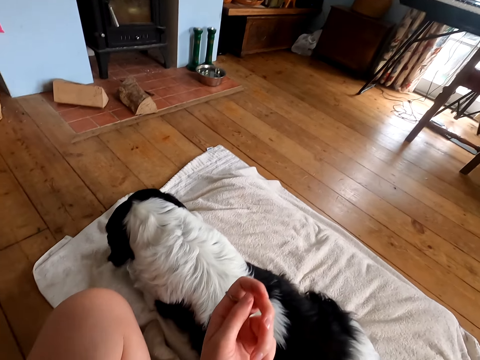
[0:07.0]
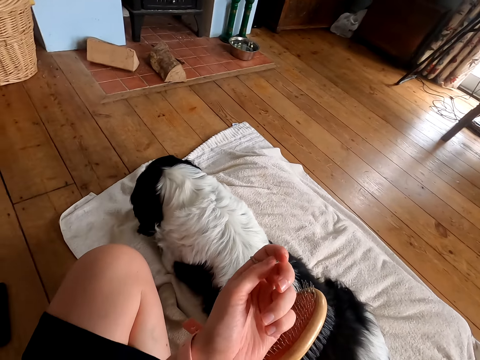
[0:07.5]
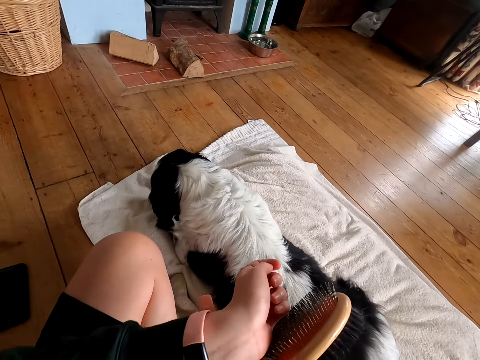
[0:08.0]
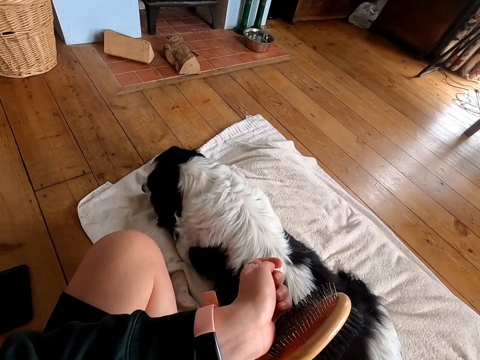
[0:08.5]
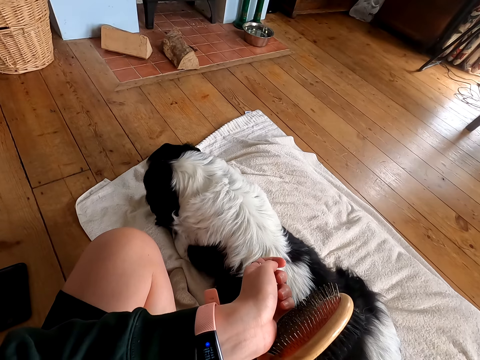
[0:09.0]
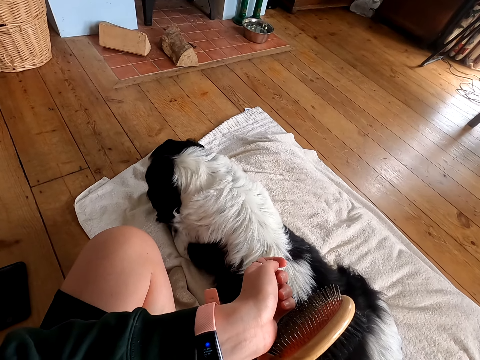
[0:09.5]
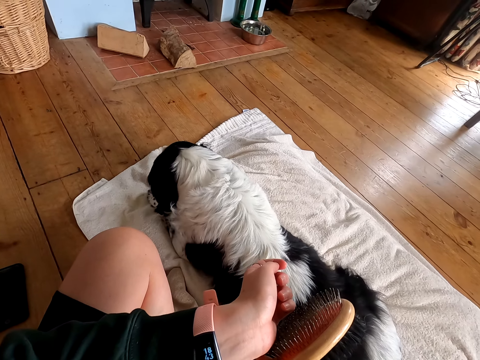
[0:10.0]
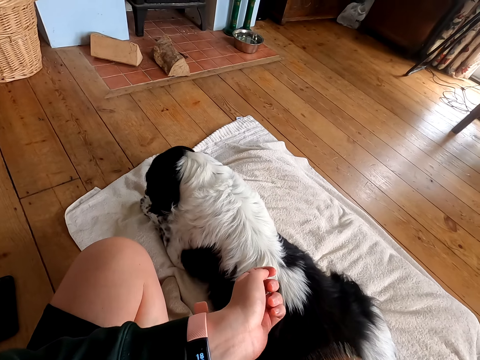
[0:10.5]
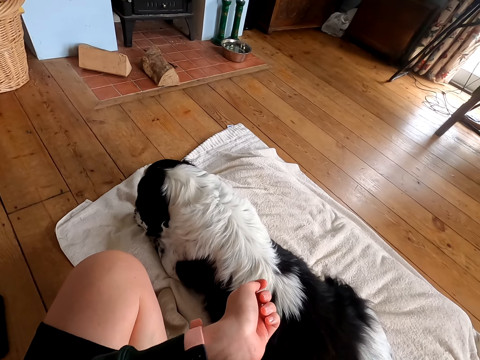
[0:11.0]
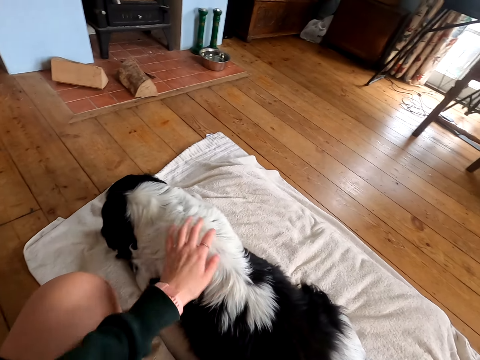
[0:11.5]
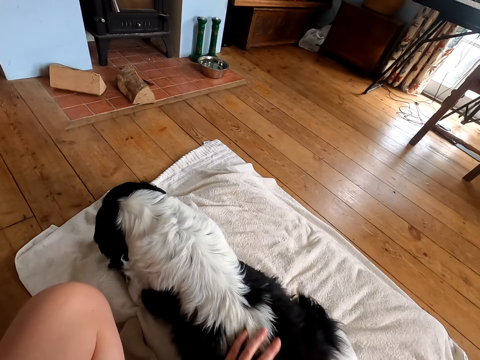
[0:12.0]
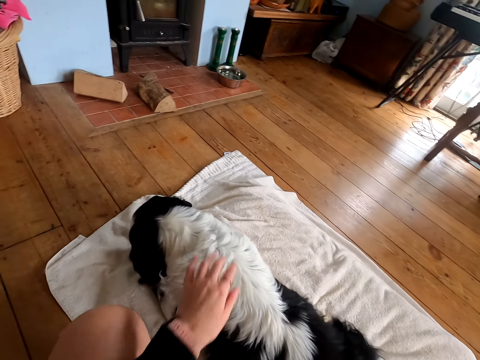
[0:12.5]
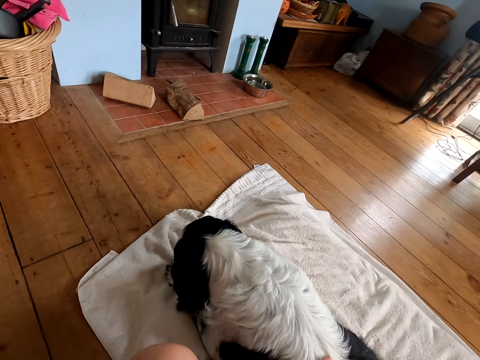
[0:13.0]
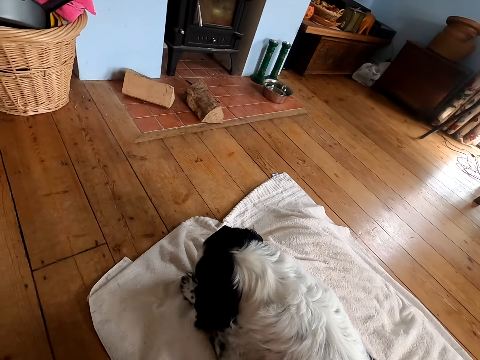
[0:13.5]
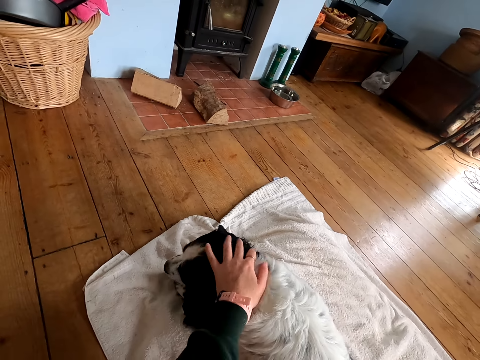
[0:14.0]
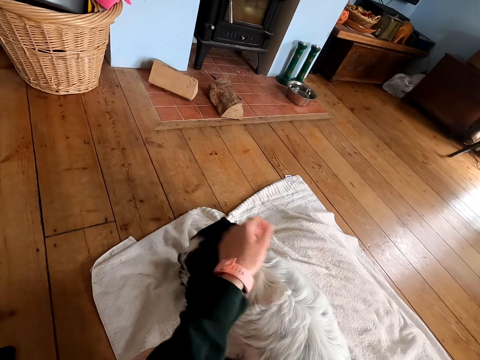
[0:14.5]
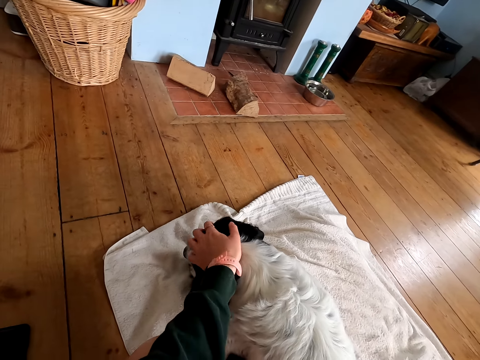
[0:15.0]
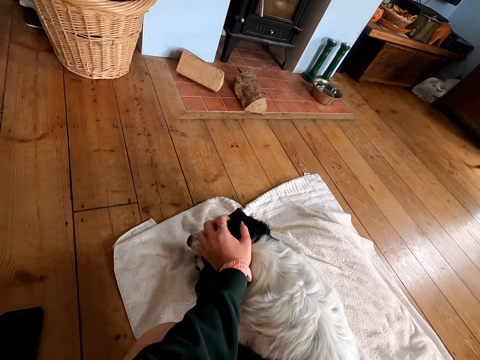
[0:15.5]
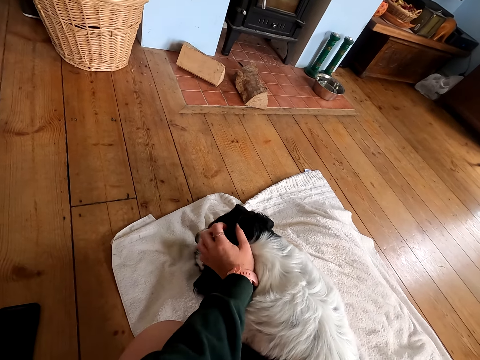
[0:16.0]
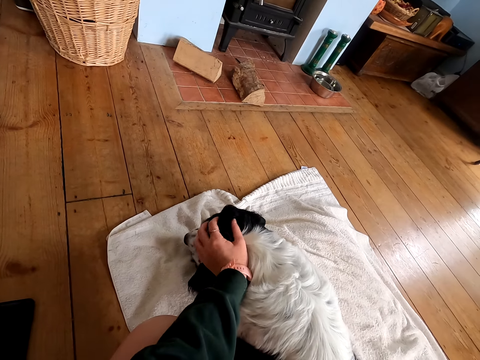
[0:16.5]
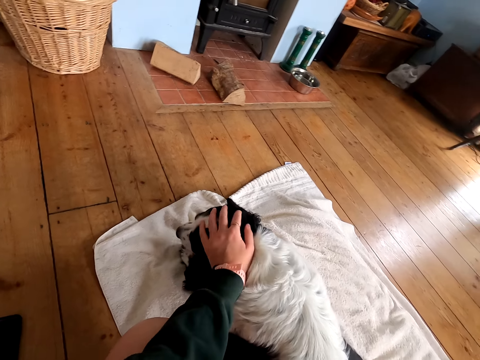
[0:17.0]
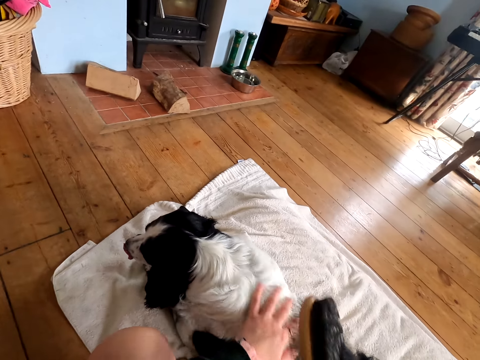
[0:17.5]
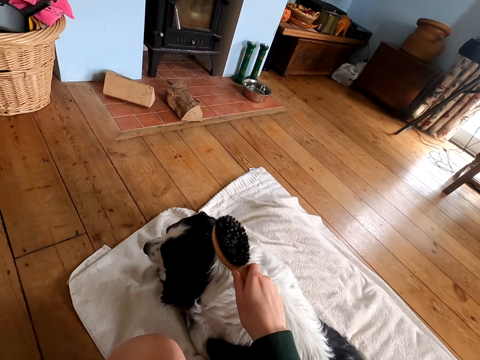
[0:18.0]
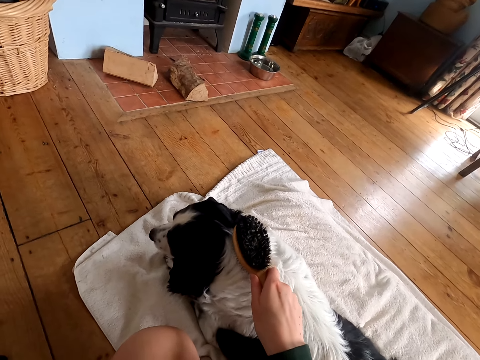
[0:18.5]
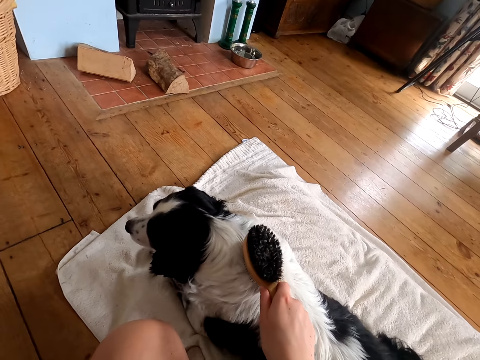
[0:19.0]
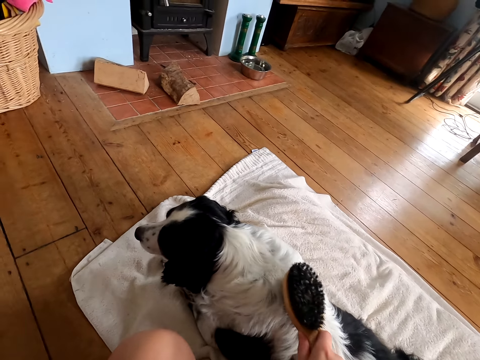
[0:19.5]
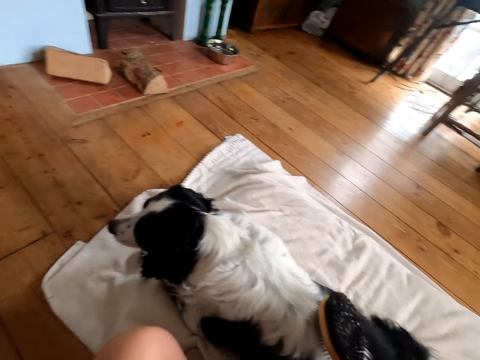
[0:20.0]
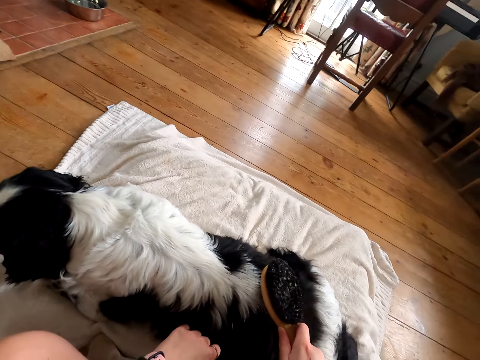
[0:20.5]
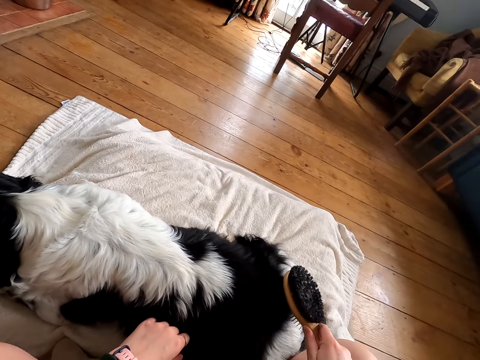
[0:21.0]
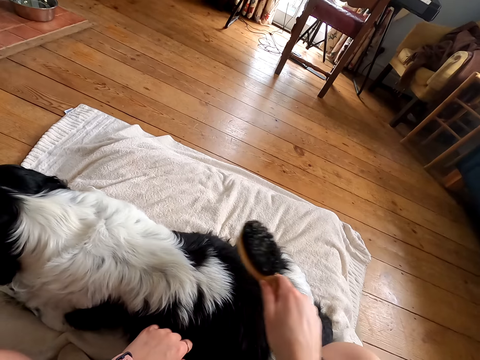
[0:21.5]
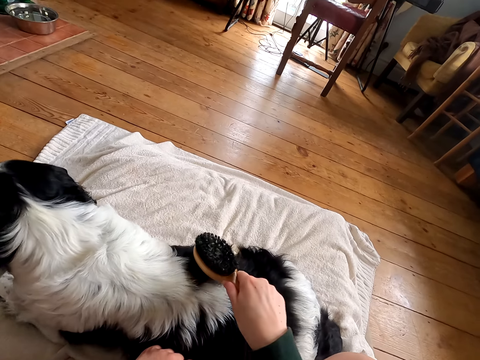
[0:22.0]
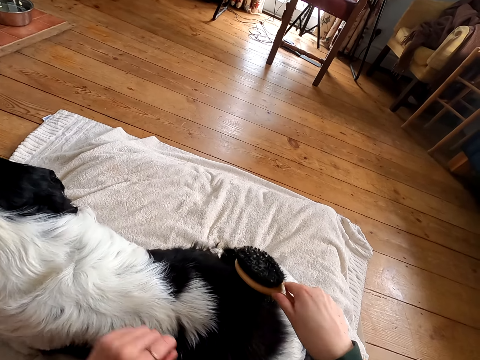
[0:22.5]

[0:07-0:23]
The camera wearer looks at the smart watch. They touch the dog fur. They massage the dog. They comb the dog fur.

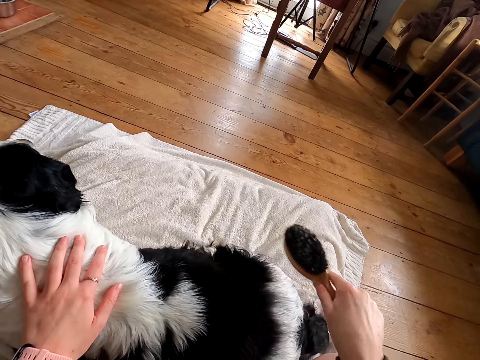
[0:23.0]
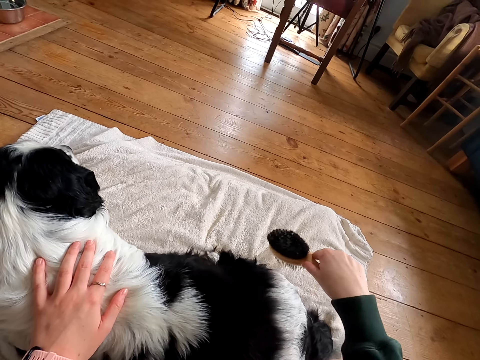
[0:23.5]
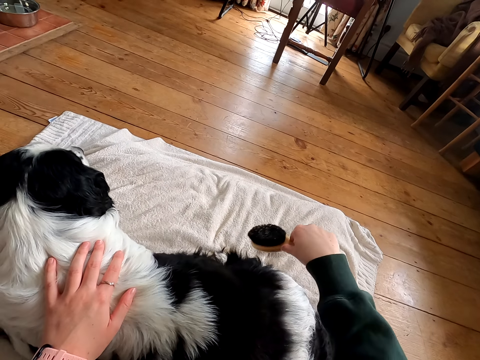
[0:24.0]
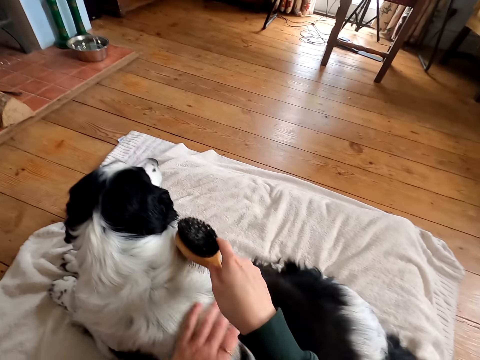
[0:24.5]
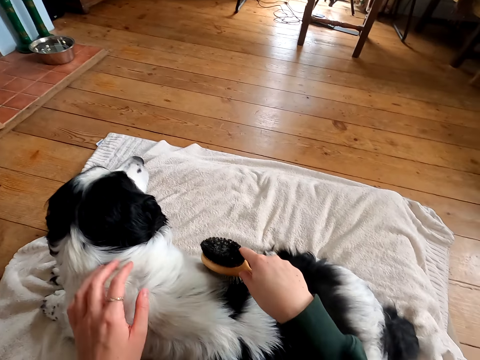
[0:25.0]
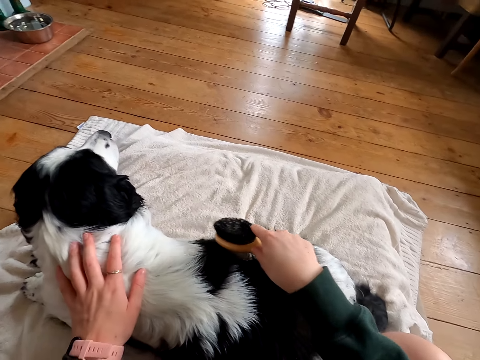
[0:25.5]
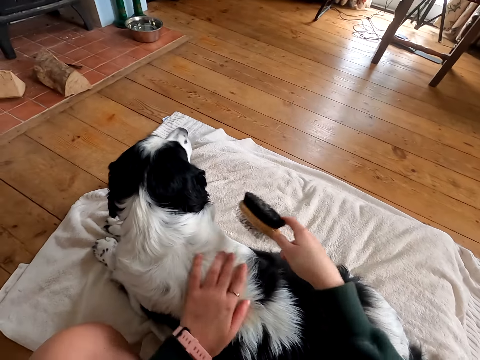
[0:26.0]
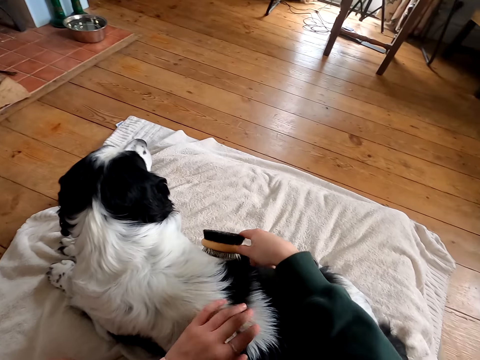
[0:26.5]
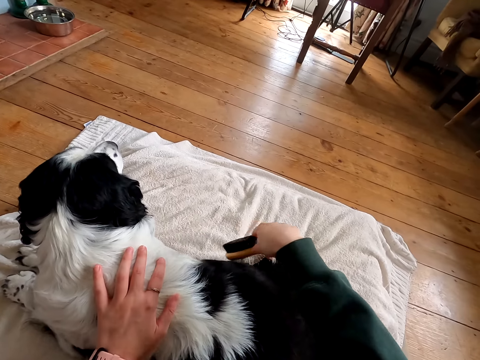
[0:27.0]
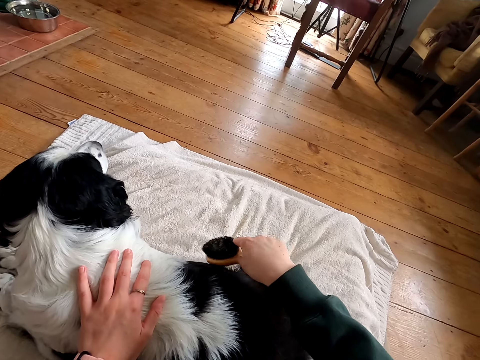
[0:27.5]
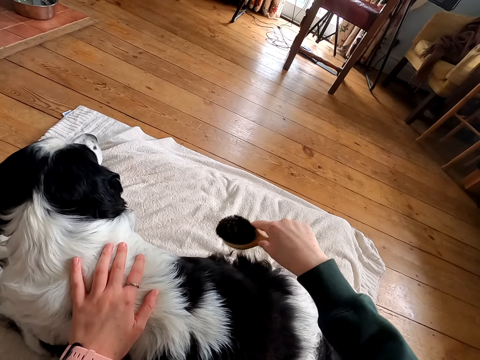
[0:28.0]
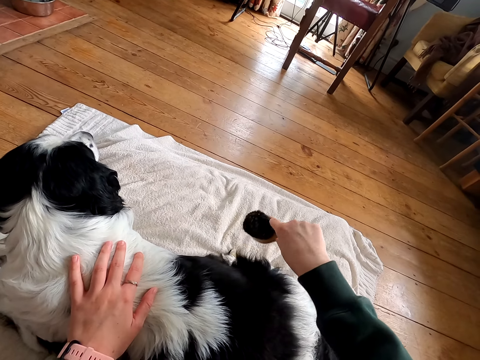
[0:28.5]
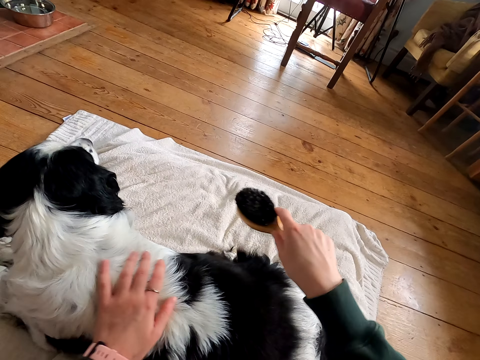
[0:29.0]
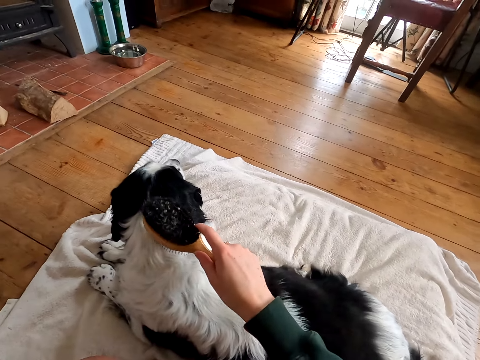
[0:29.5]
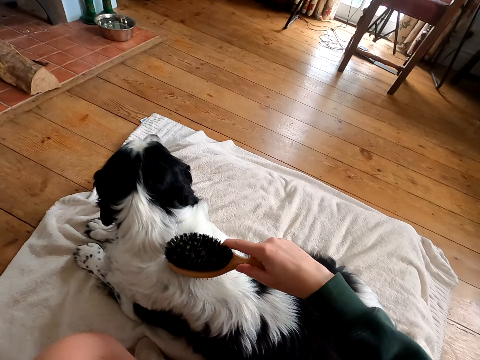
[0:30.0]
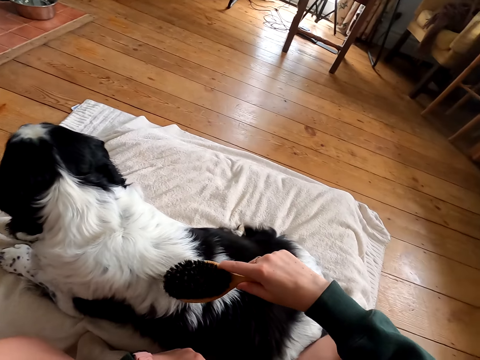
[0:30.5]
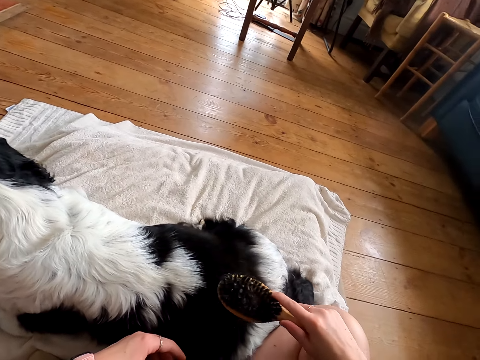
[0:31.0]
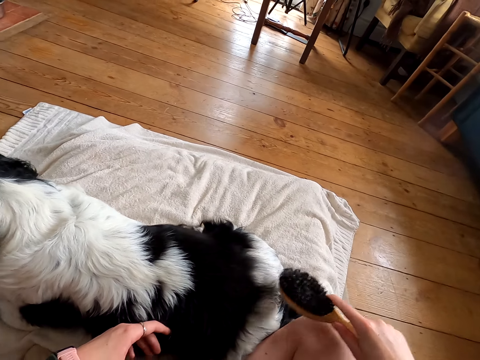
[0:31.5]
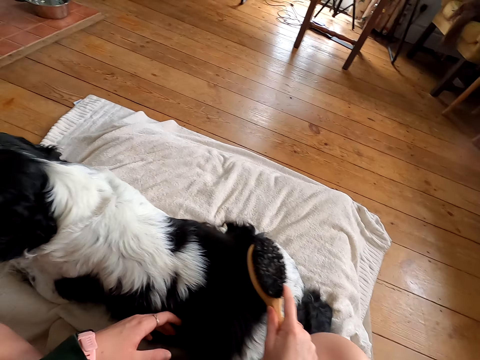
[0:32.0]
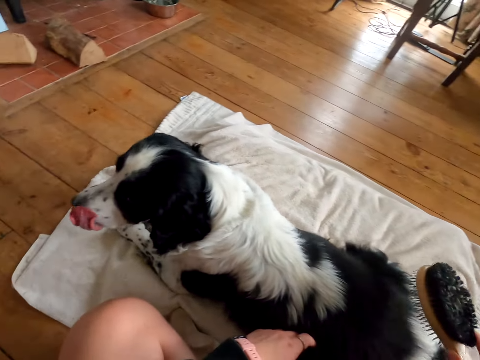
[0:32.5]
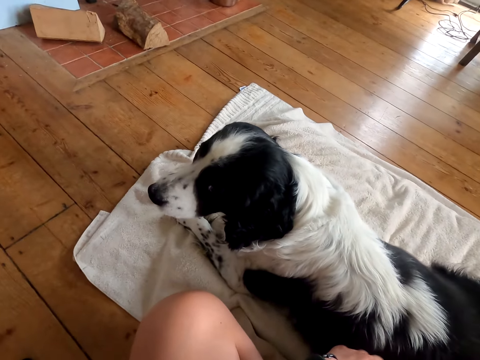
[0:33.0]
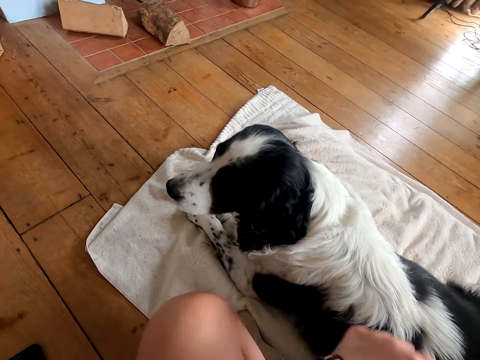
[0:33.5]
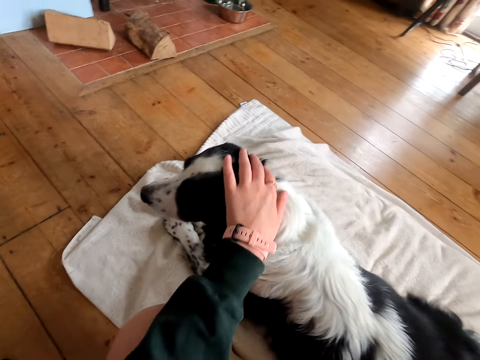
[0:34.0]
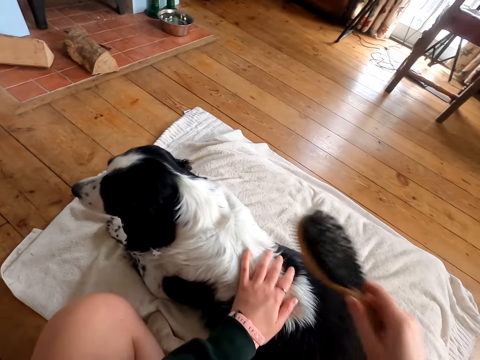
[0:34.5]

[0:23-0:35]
The camera wearer touches the dog fur.
